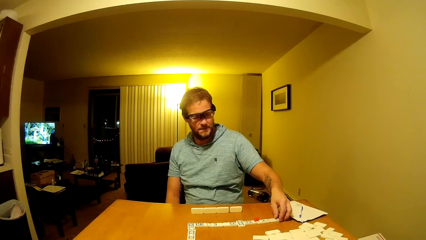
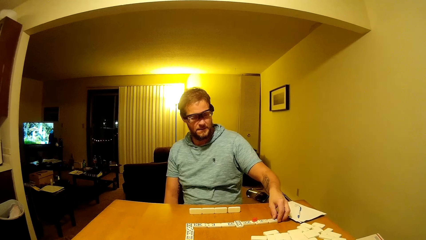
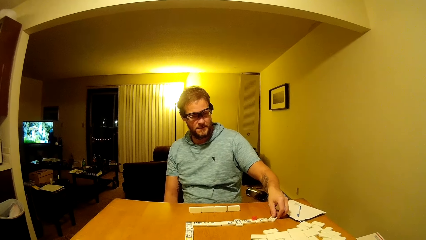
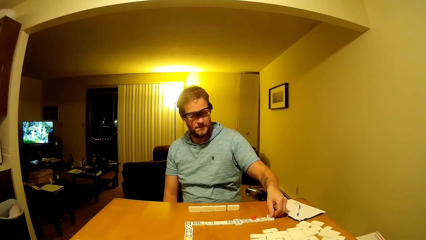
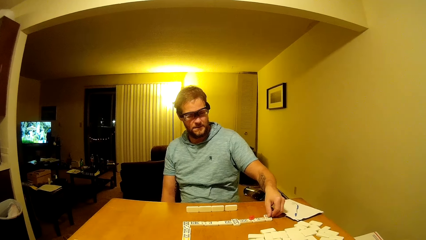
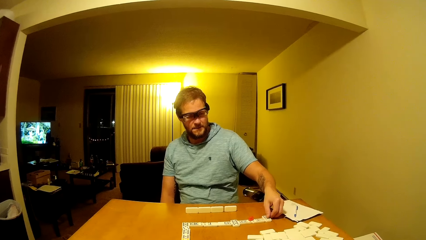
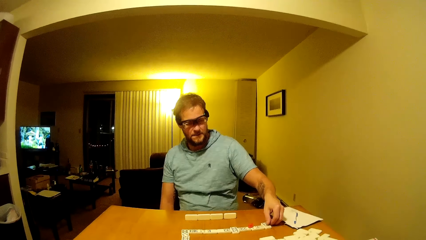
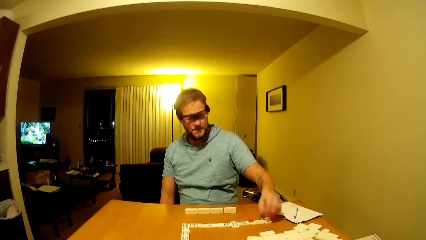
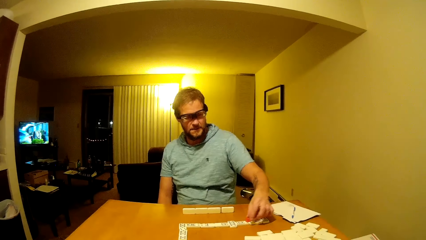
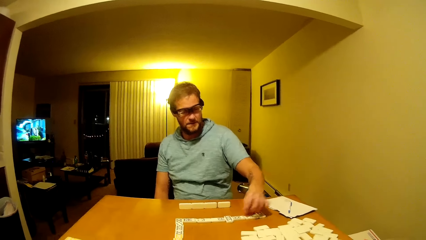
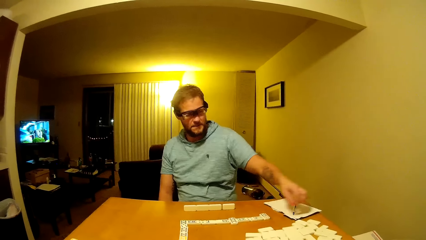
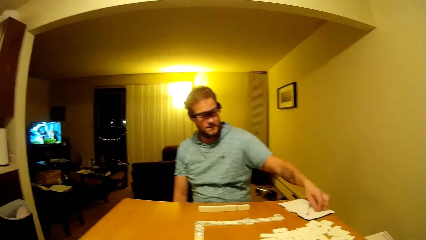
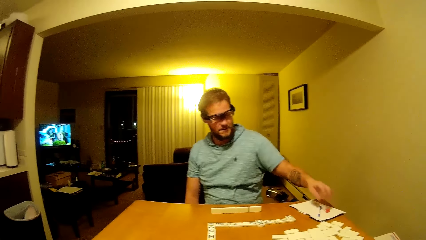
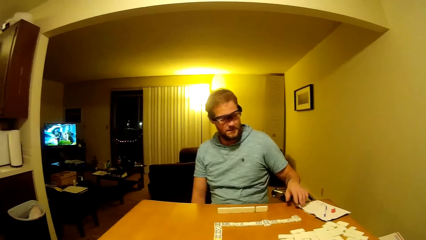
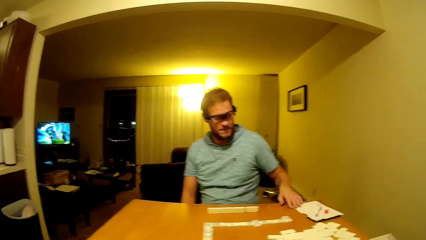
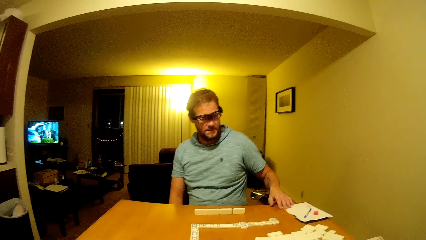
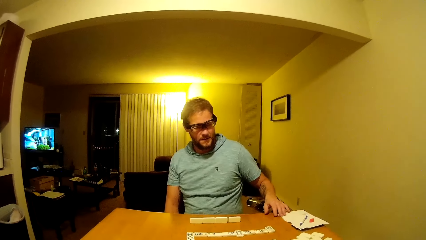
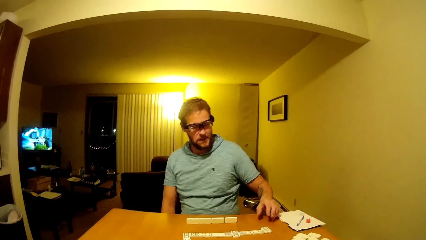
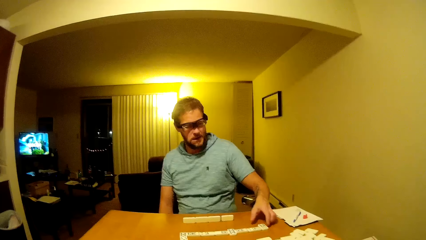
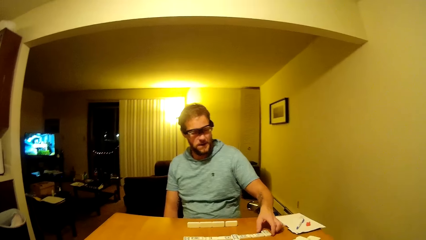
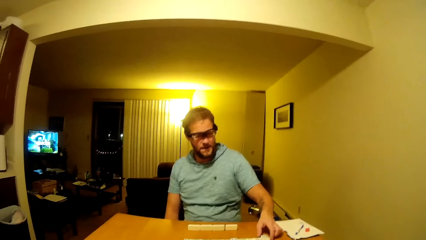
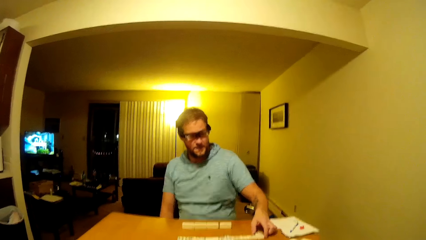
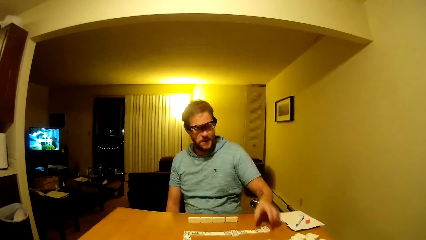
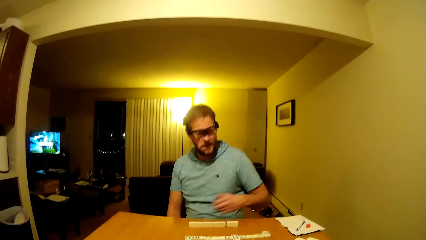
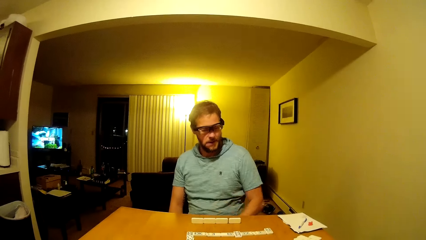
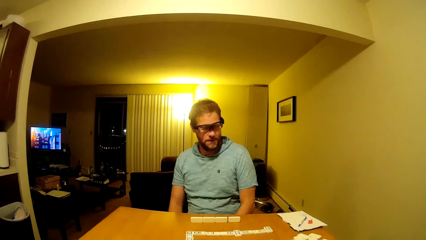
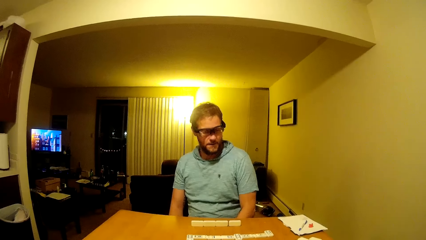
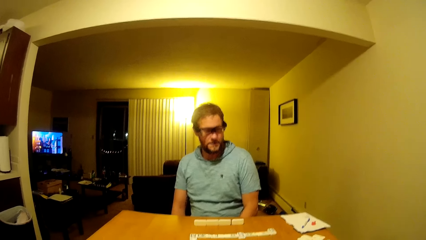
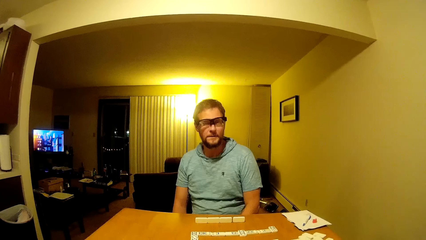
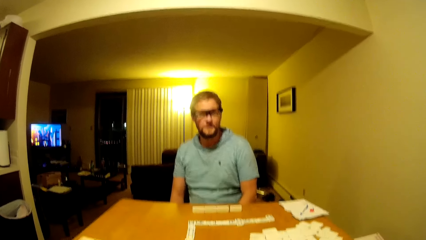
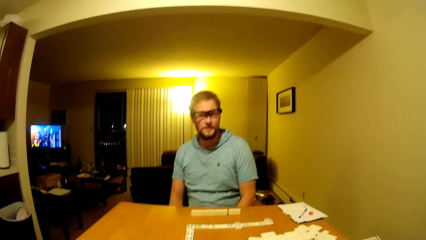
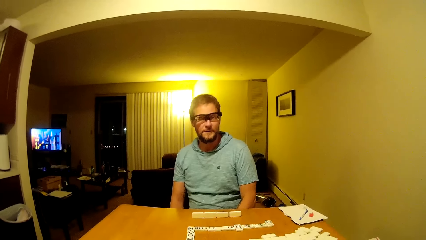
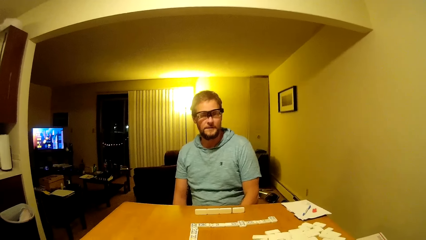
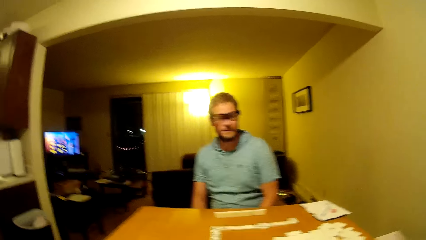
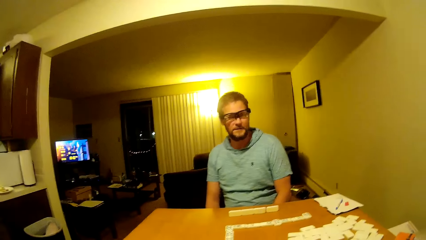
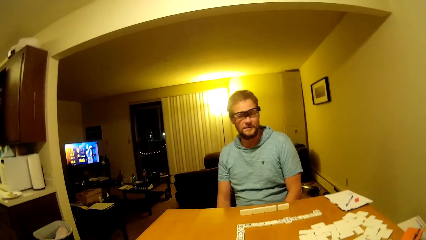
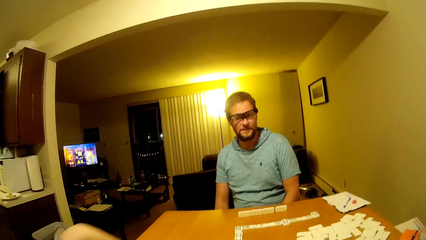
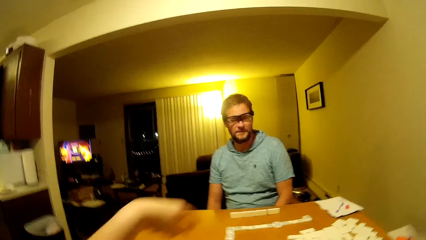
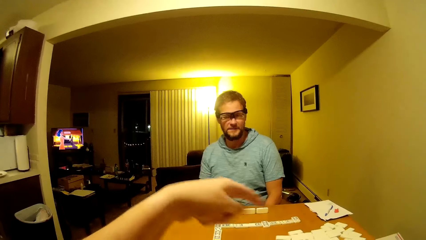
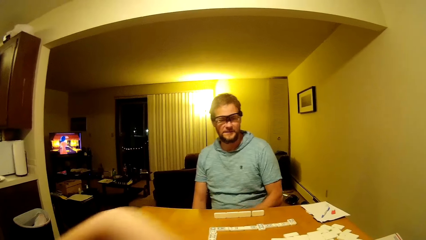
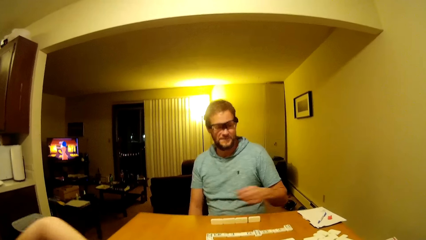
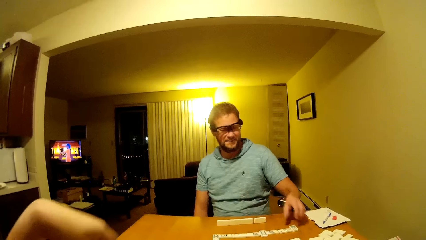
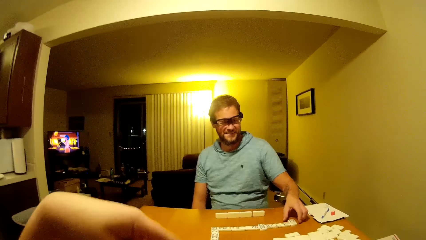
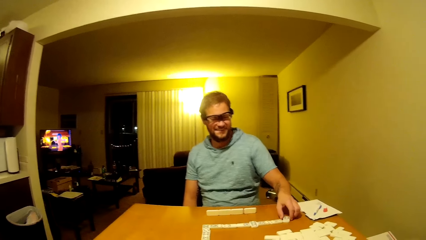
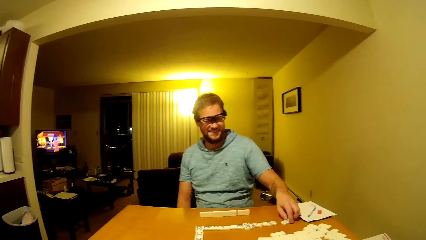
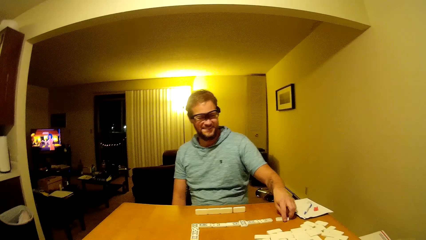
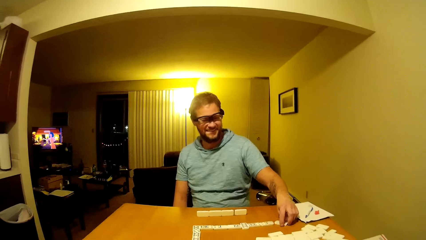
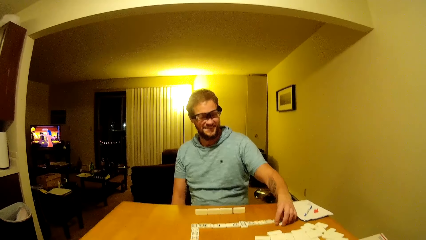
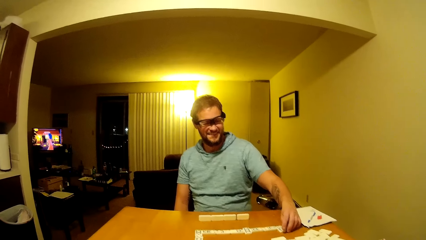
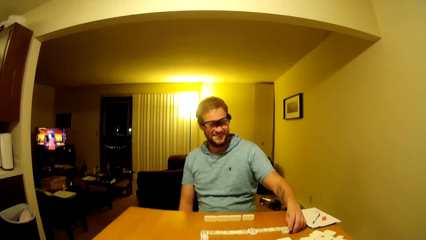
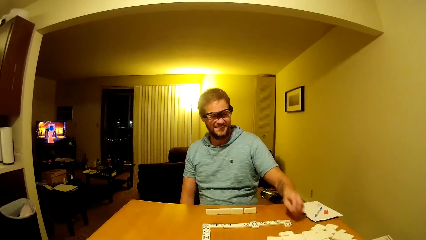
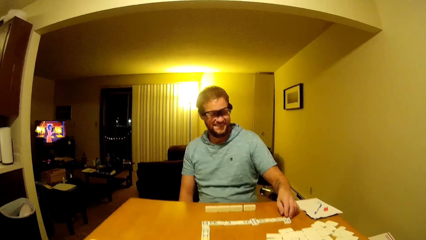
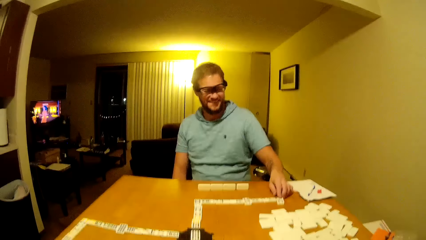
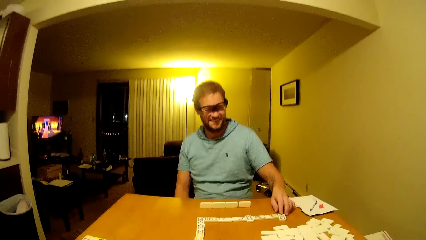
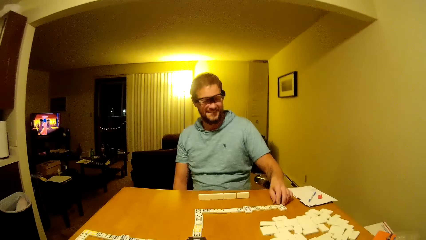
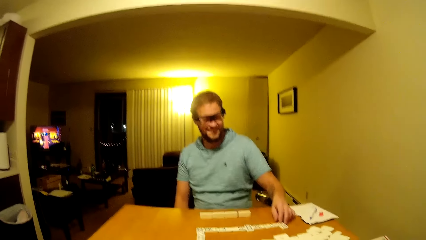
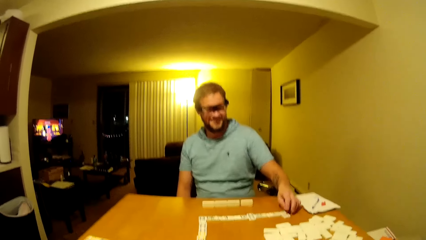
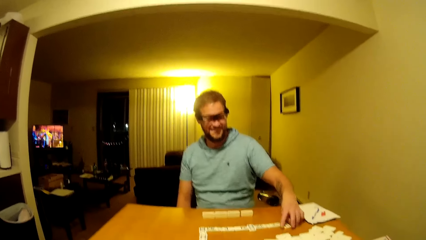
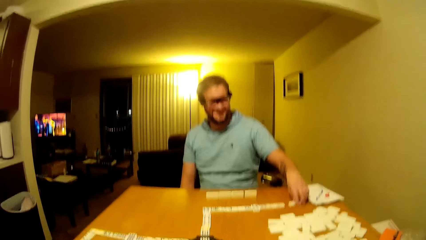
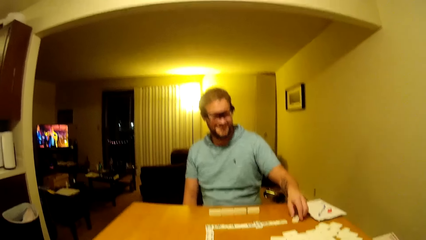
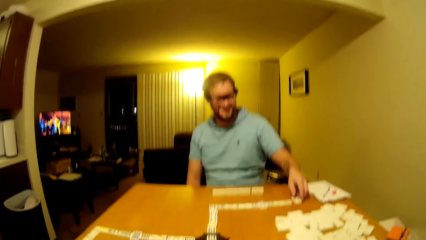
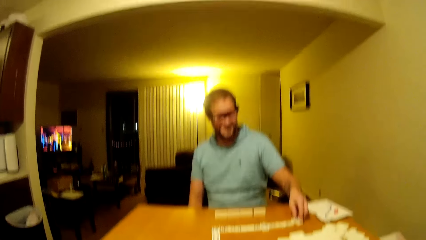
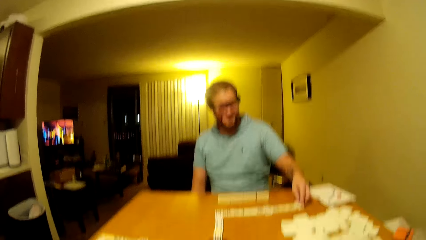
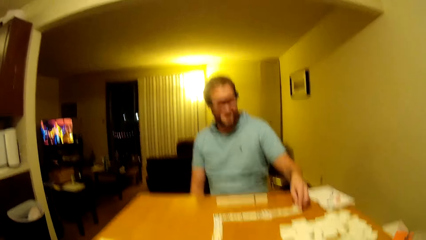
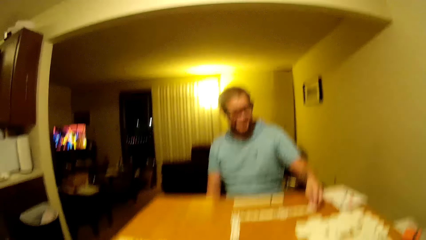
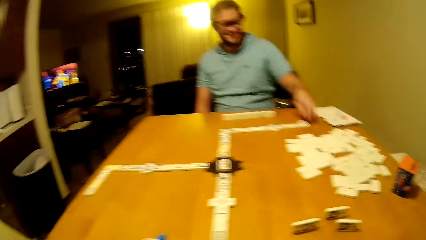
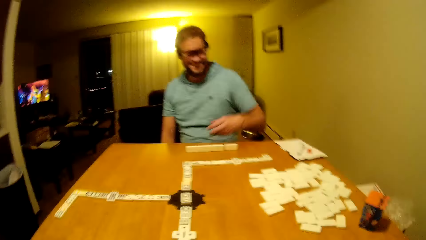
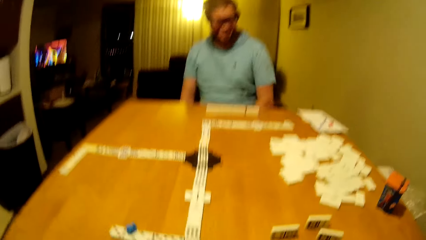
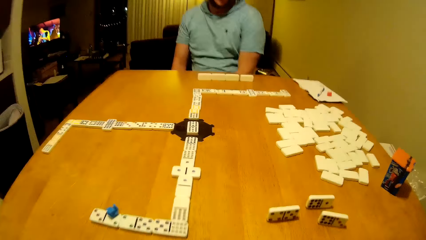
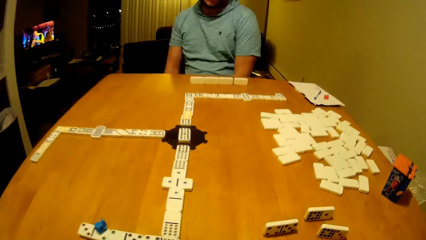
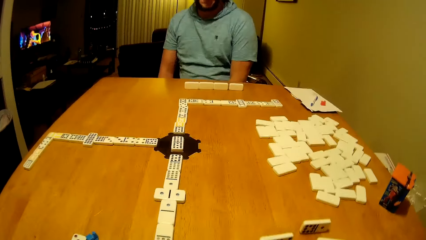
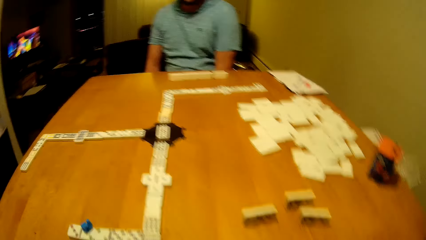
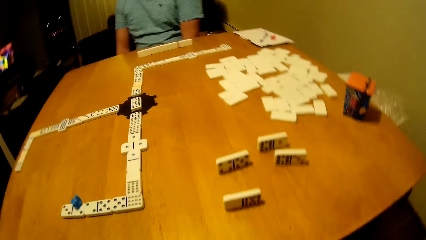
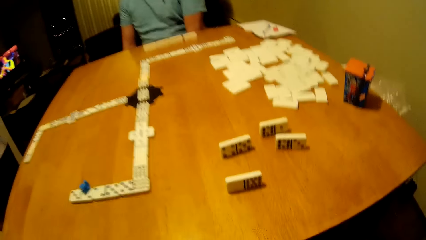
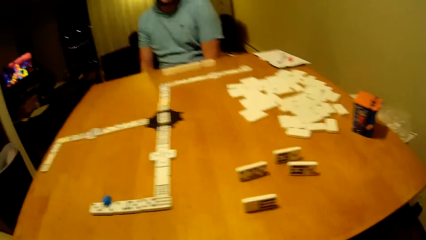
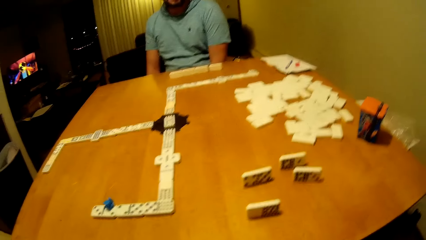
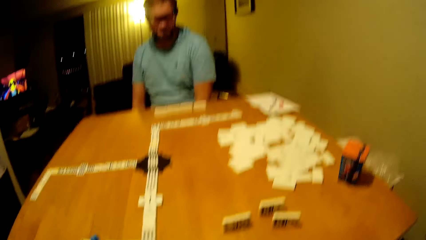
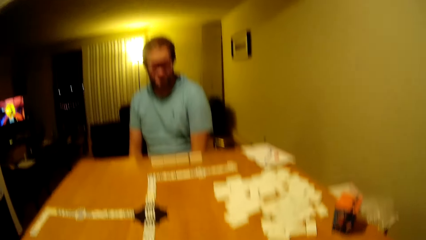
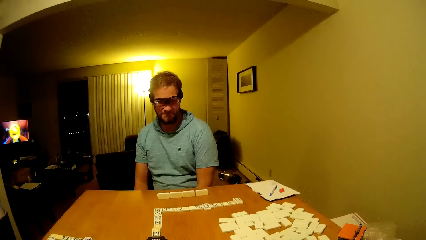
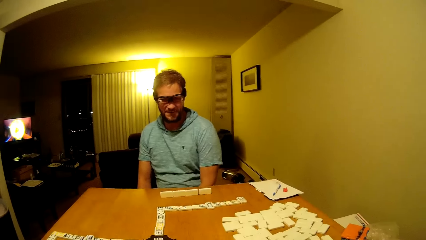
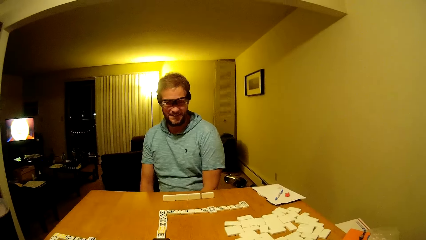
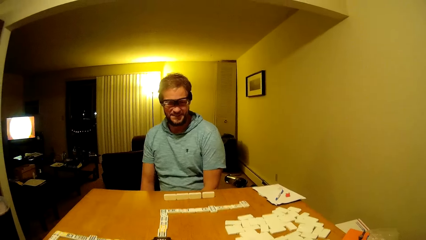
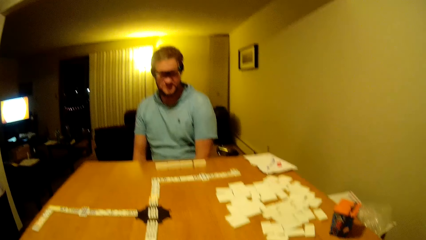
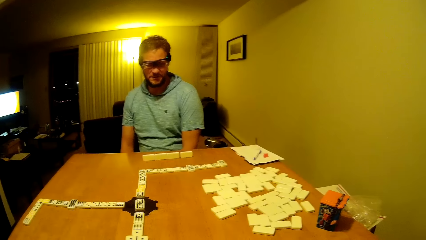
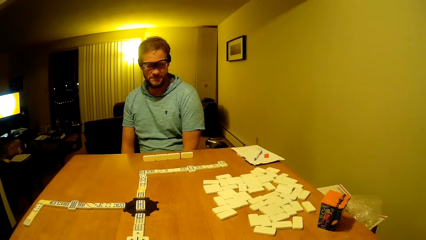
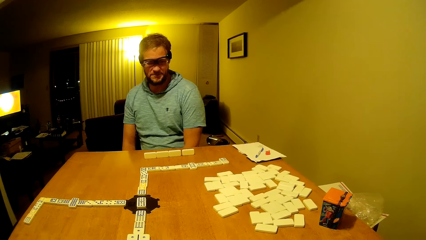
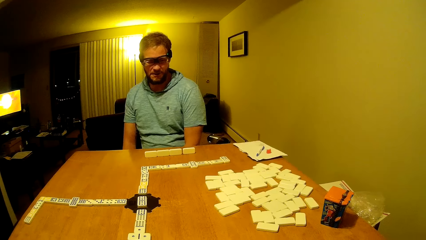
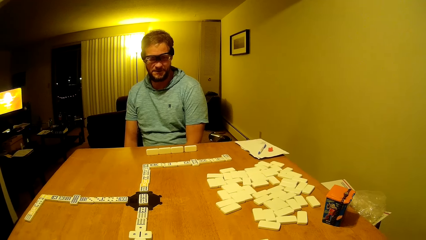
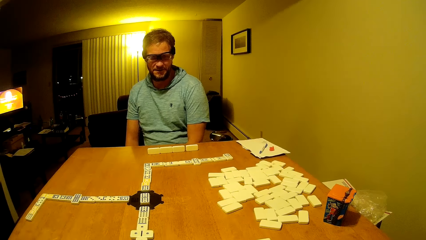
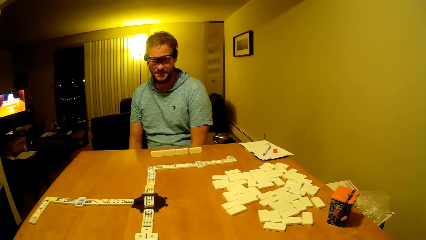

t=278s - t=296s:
A man places the dice down. He picks the dice. He places the dice on the book. He places the plastic on the book. He pushes the book on the table. He touches the dice. He puts hand down. The camera wearer uses gesture. They lift hand up. The man arranges the pai gow tile on the table. He turns the dice. He puts hand down. The camera wearer looks on the table.
